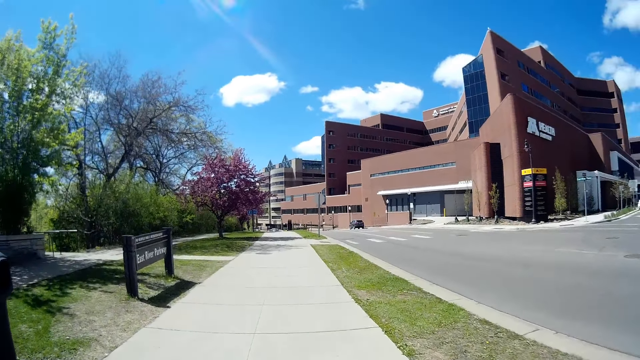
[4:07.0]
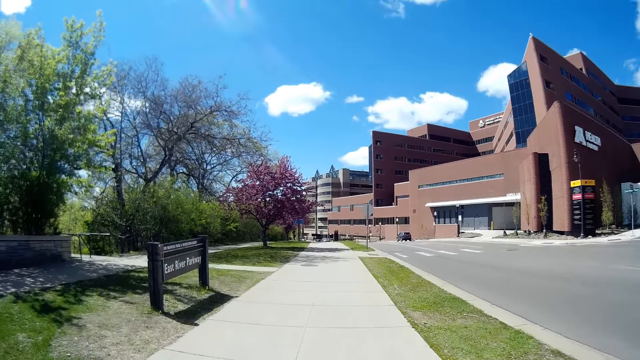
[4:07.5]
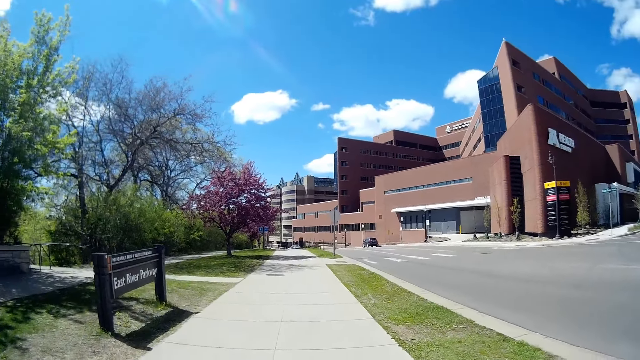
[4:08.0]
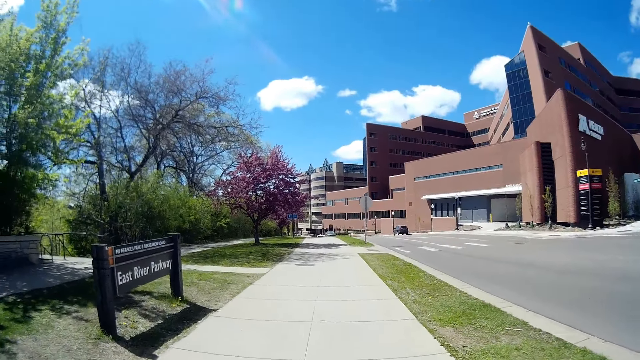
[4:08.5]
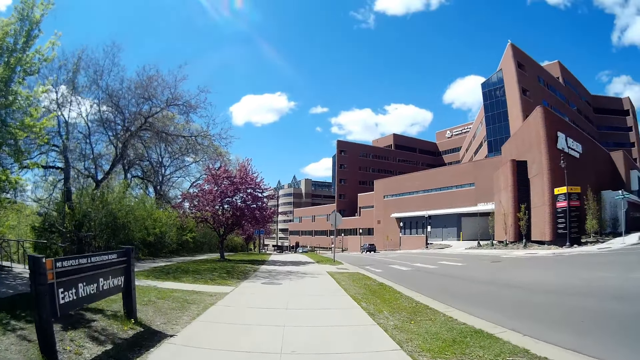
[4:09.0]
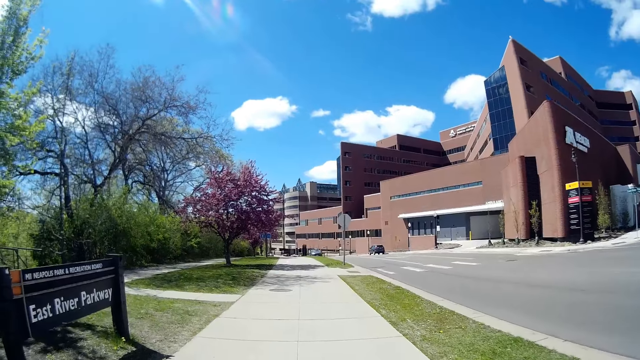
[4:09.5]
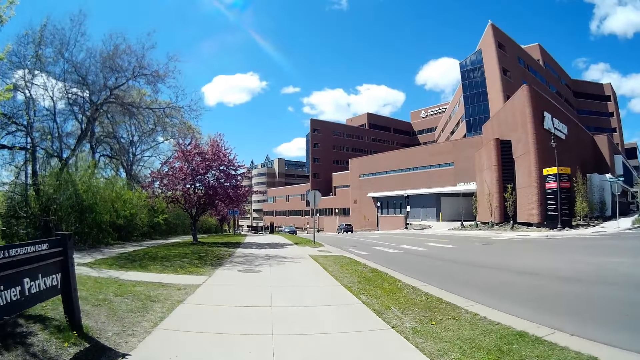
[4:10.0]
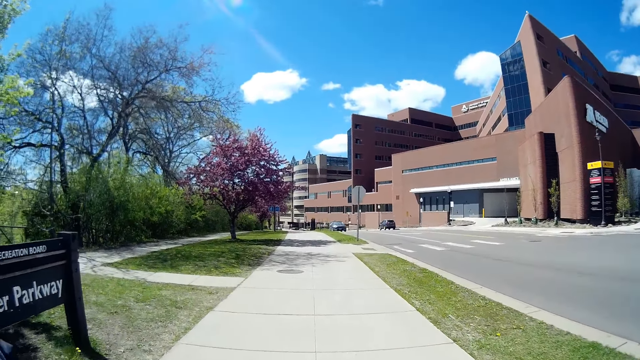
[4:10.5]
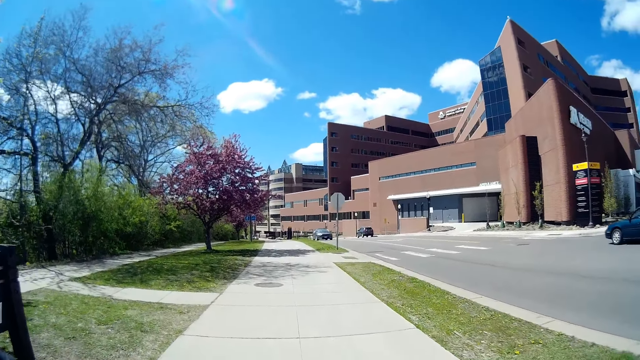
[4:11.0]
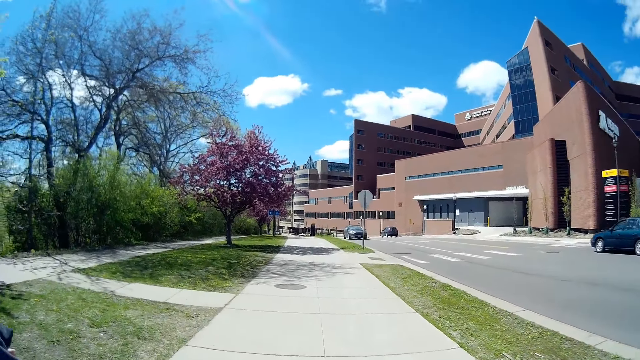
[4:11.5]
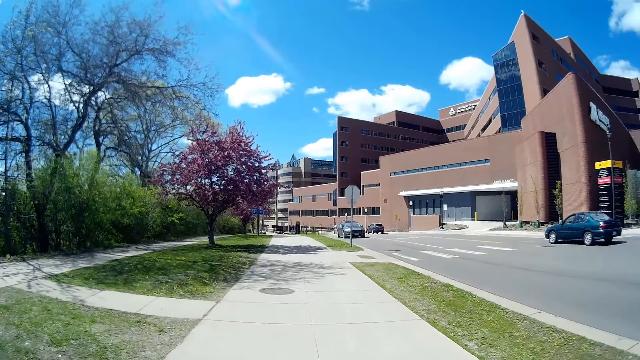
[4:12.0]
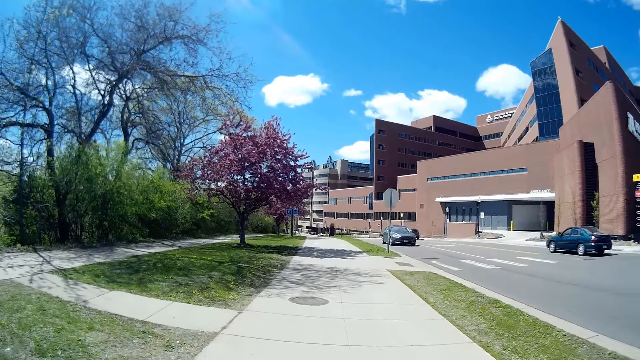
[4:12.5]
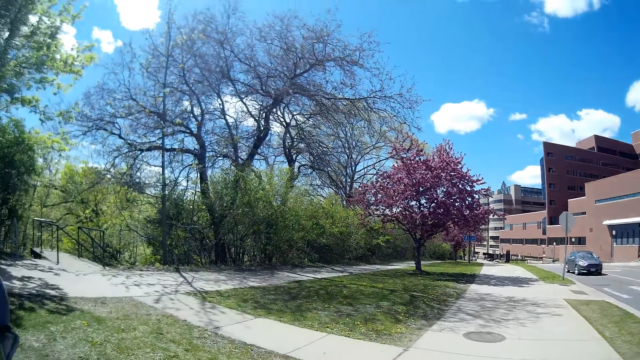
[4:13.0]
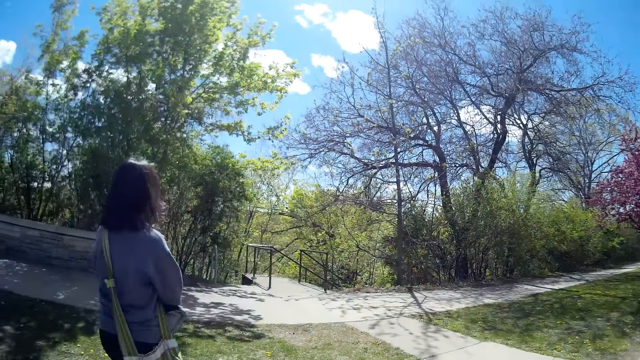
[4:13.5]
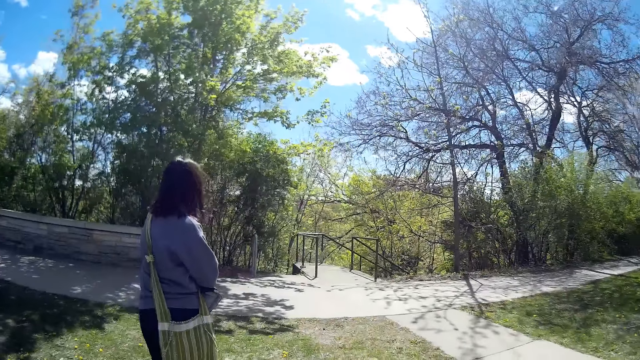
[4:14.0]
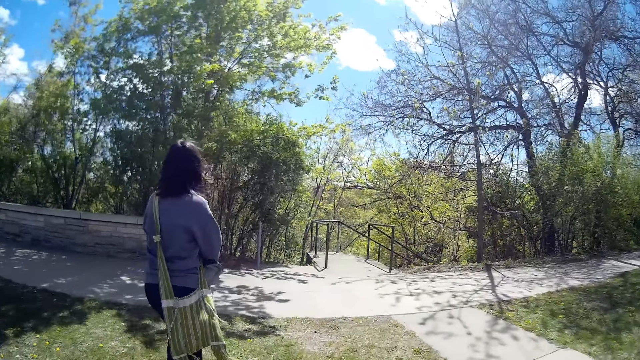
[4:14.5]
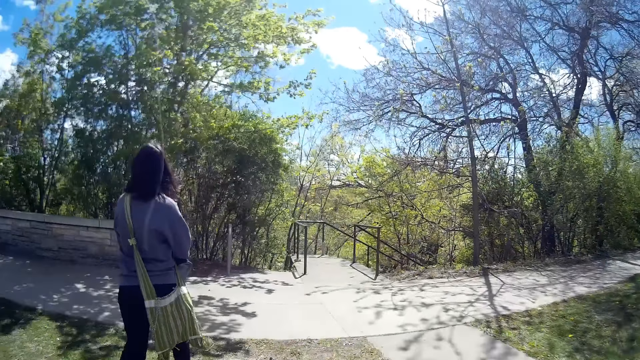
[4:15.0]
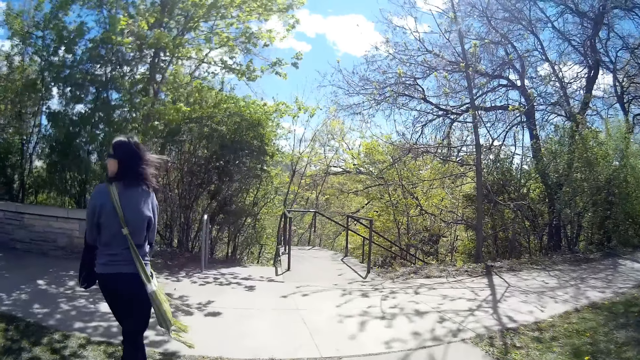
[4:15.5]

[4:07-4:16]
A black car drives past the camera wearer.

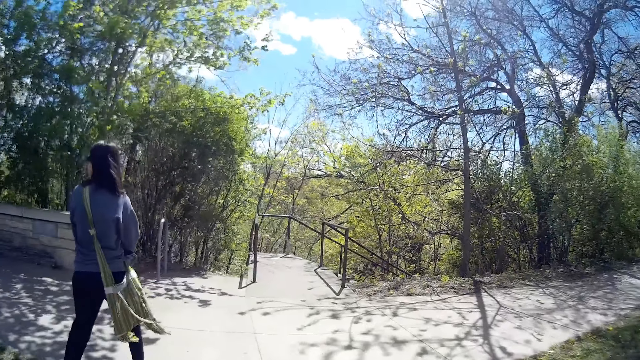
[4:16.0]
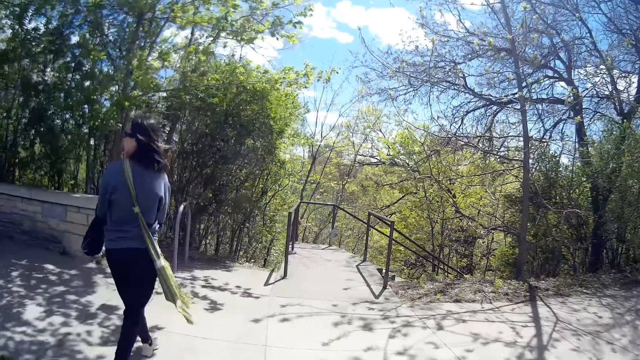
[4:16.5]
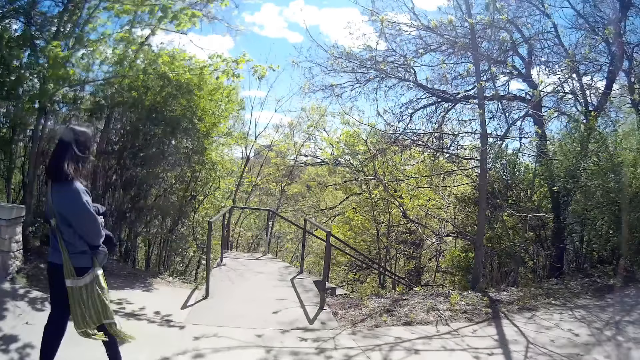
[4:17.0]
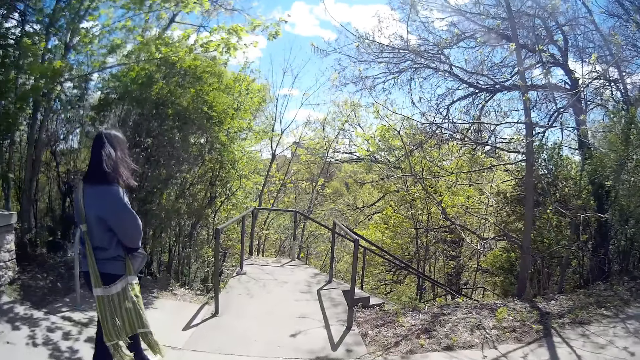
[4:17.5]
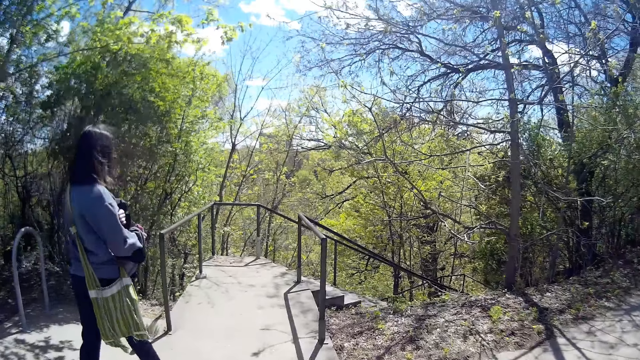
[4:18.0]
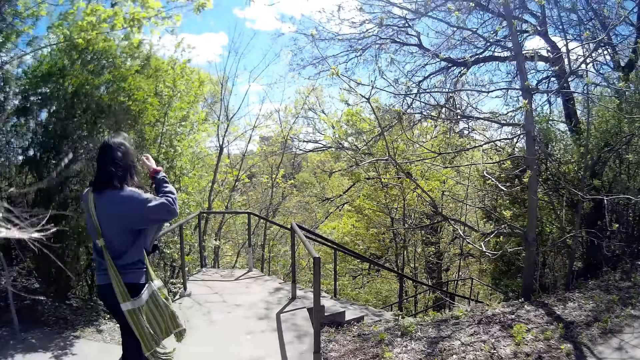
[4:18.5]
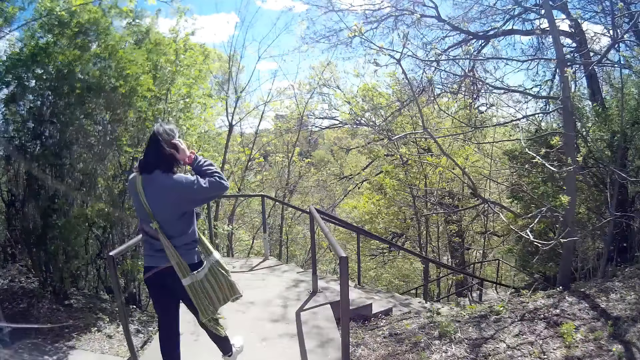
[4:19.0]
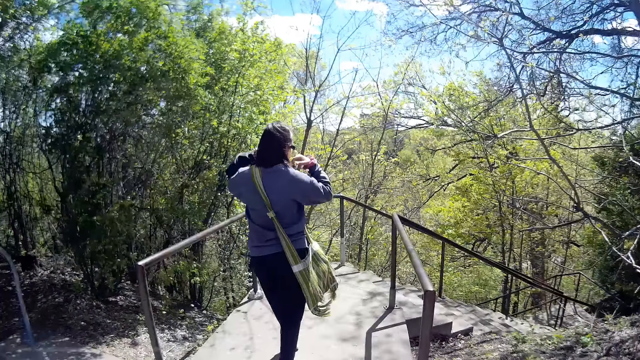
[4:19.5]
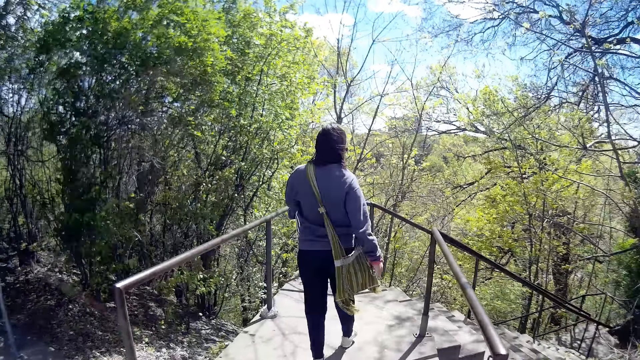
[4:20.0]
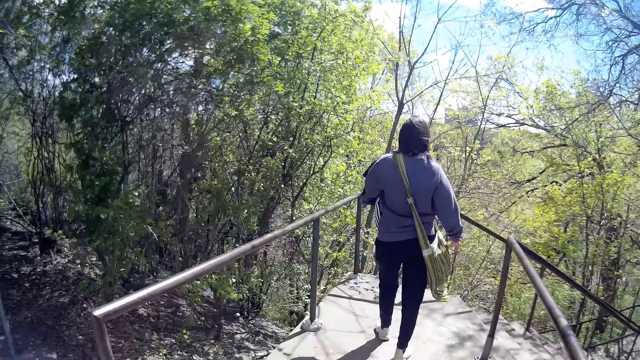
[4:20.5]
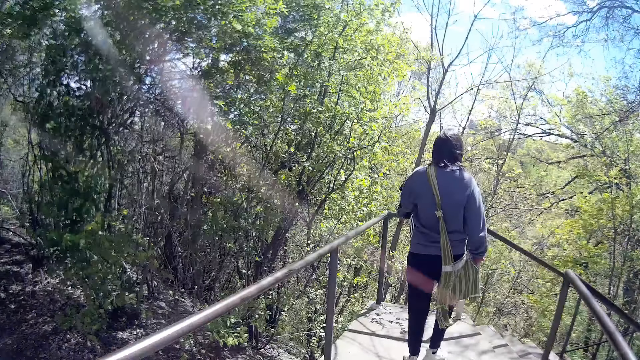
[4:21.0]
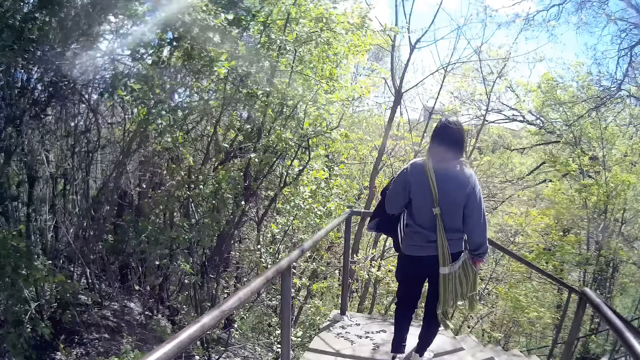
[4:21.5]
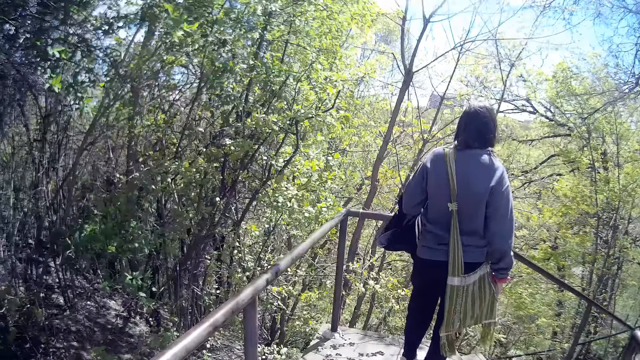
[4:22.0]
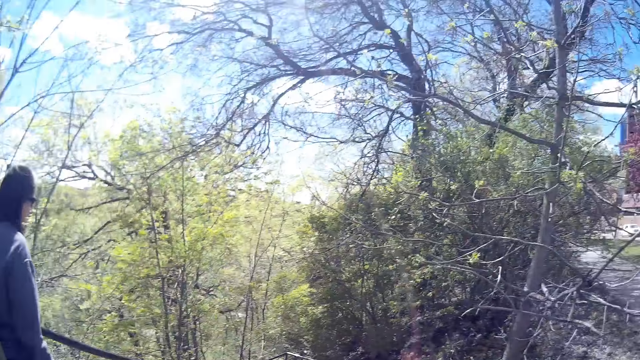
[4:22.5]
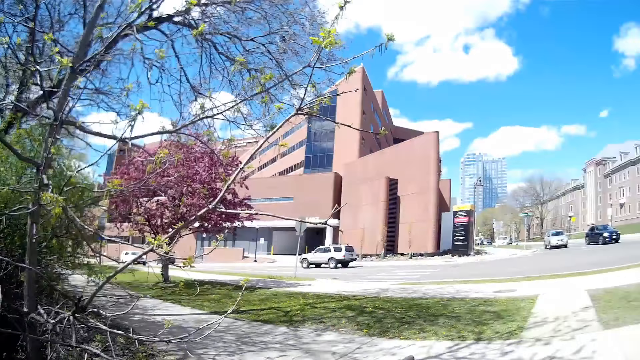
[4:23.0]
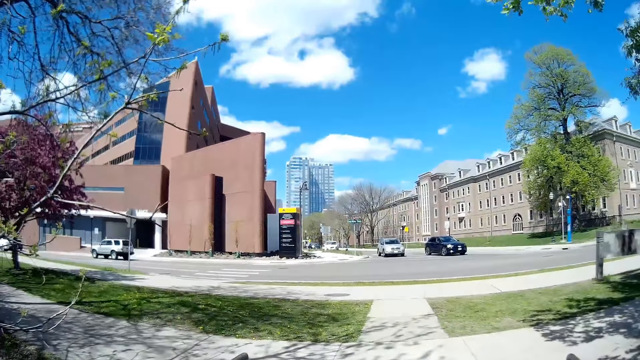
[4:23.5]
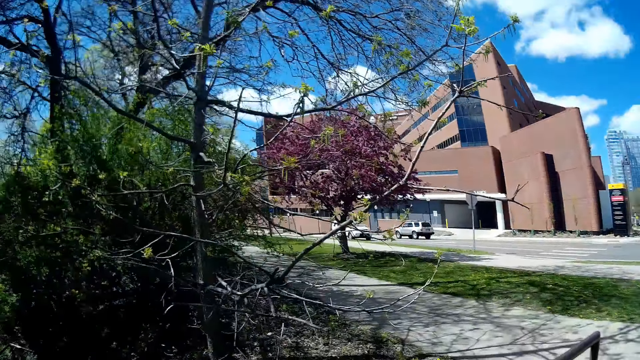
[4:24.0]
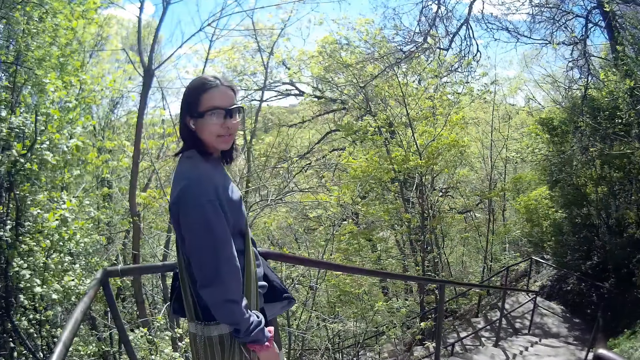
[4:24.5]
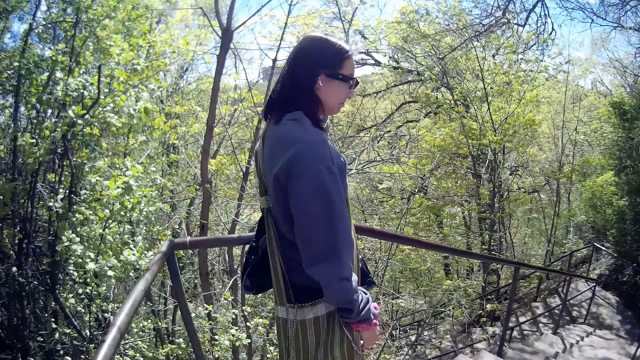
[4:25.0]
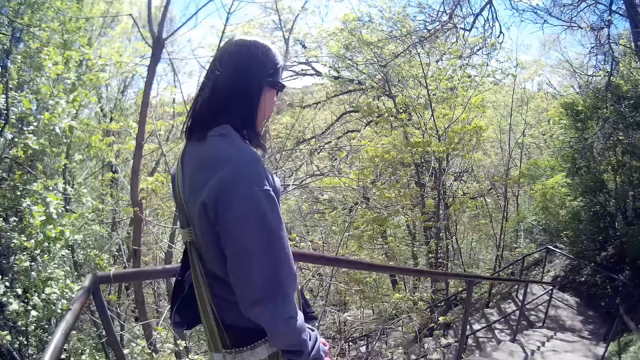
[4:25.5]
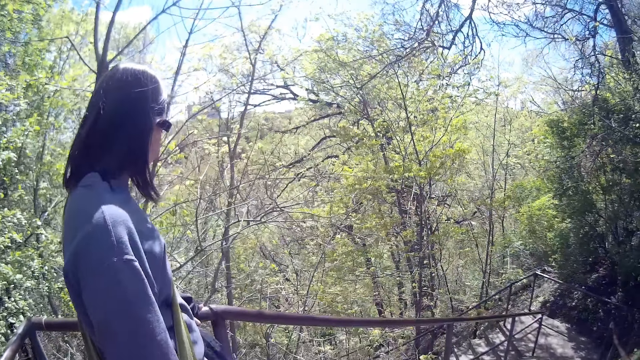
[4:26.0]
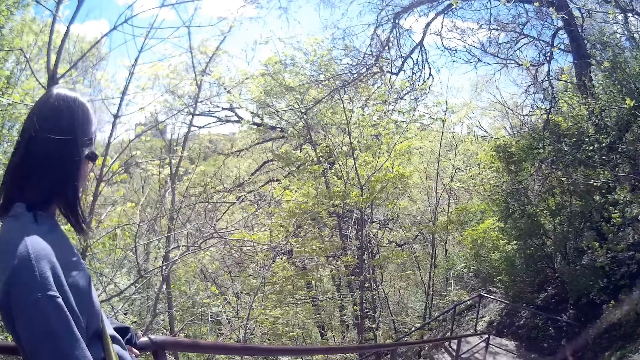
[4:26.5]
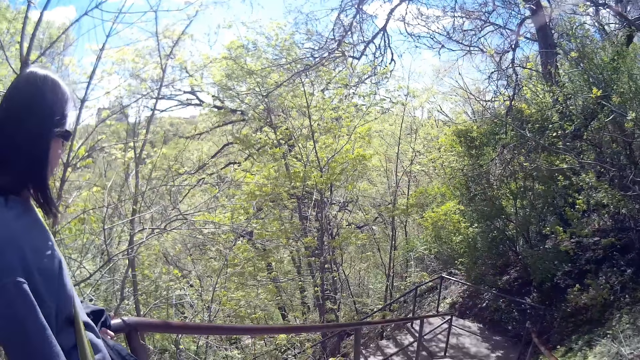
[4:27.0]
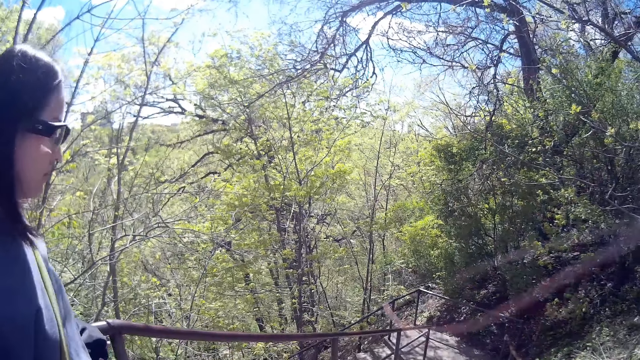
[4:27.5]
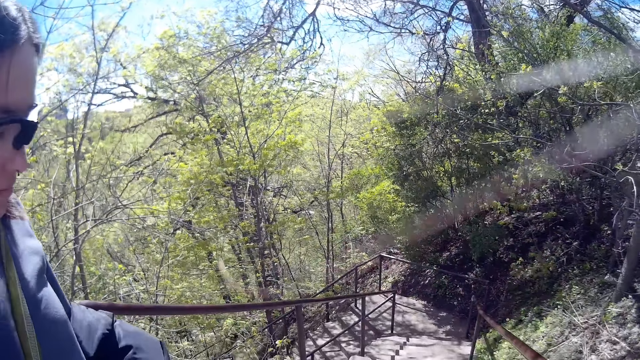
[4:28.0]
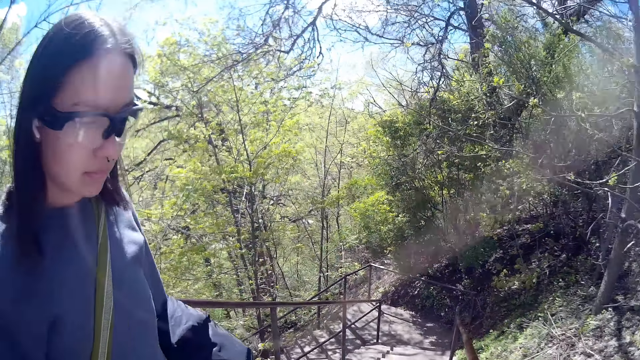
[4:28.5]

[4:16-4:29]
A woman touches her hair, walks, and stands. The camera wearer looks around. They walk and talk.
